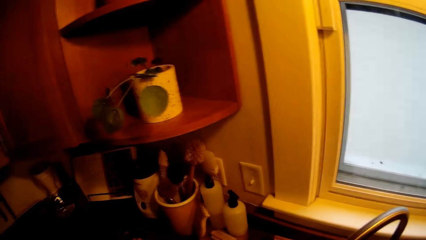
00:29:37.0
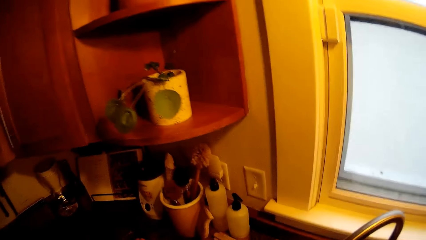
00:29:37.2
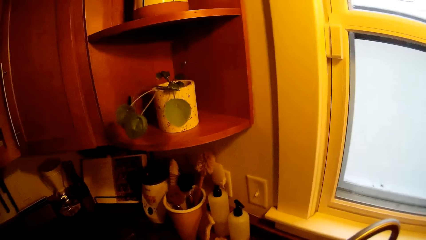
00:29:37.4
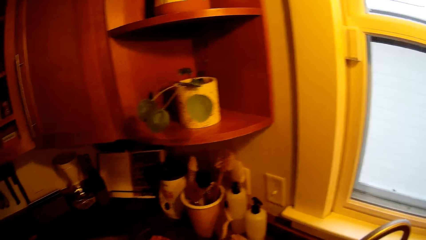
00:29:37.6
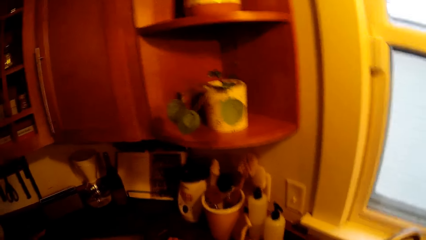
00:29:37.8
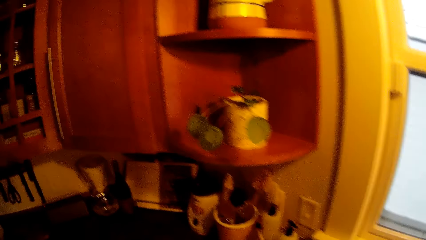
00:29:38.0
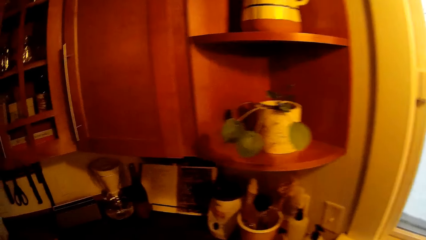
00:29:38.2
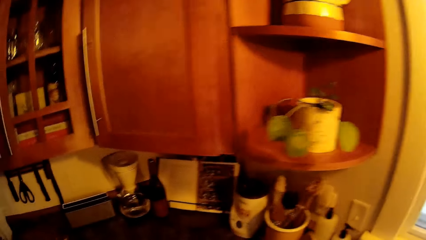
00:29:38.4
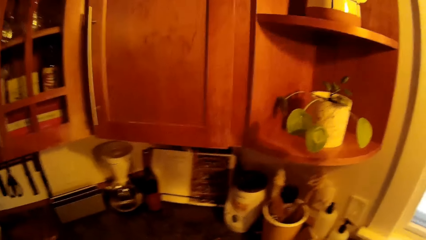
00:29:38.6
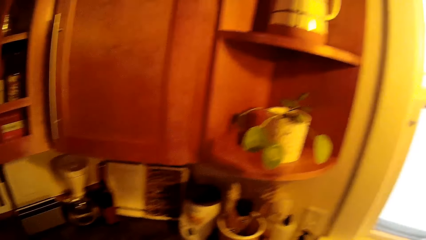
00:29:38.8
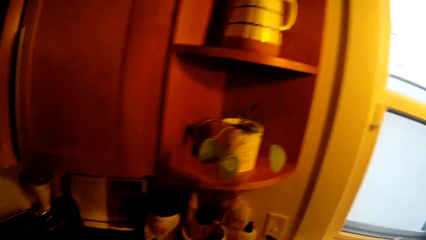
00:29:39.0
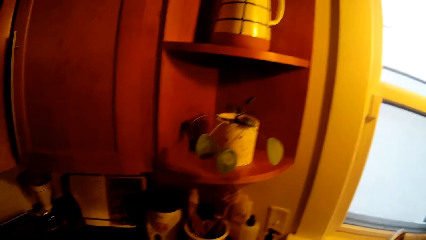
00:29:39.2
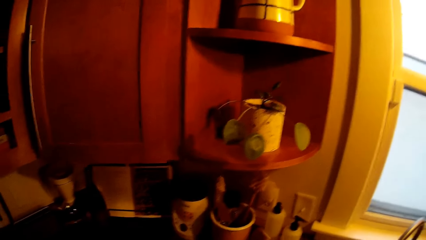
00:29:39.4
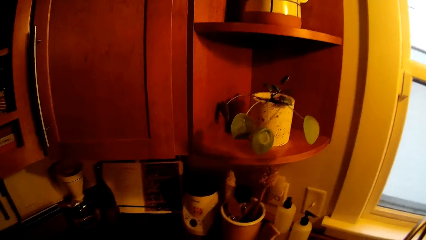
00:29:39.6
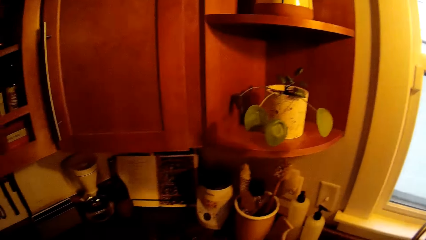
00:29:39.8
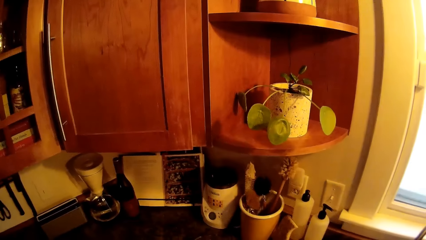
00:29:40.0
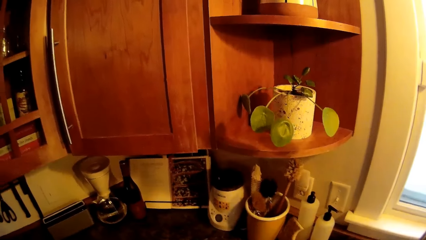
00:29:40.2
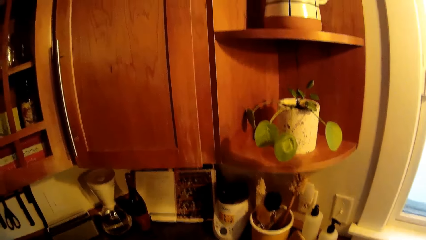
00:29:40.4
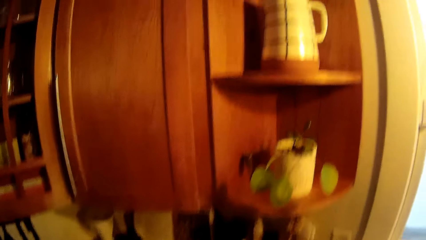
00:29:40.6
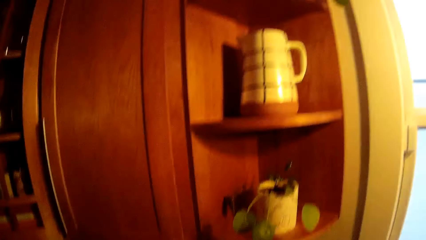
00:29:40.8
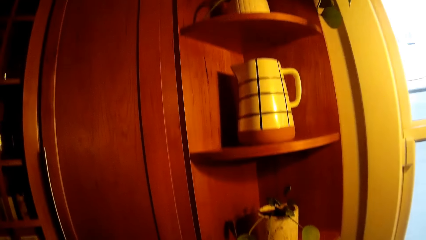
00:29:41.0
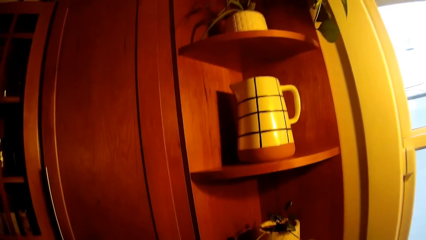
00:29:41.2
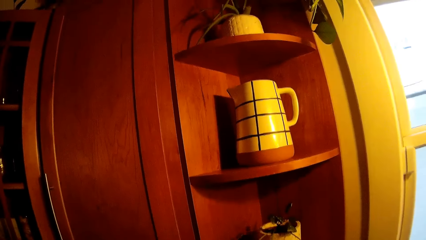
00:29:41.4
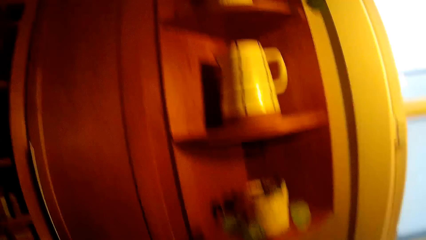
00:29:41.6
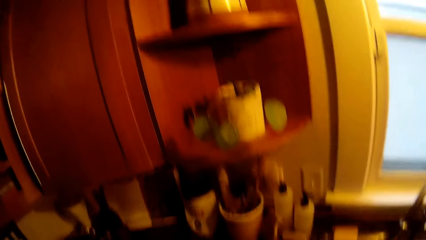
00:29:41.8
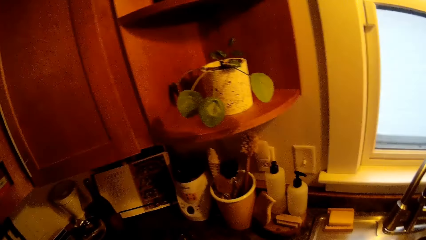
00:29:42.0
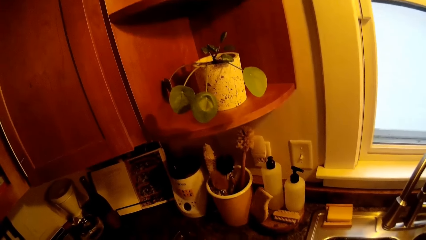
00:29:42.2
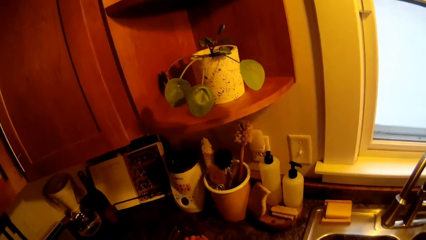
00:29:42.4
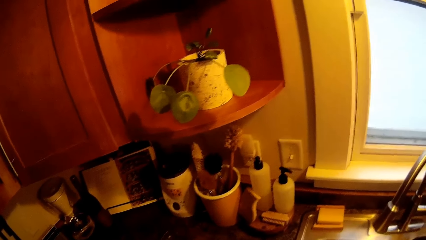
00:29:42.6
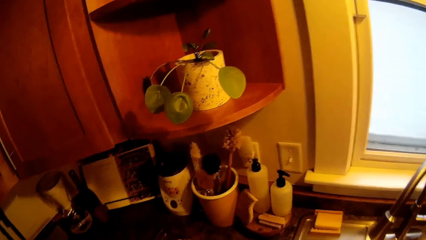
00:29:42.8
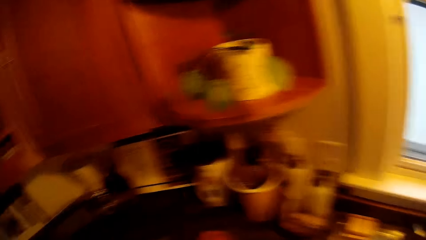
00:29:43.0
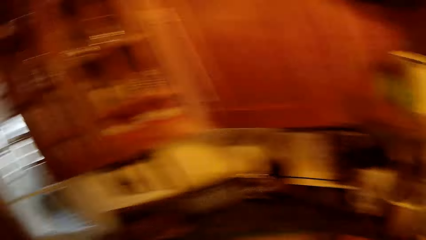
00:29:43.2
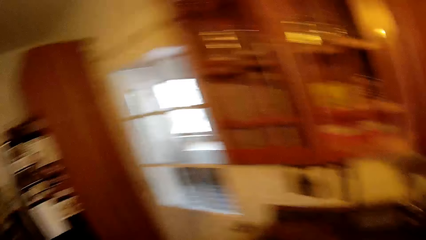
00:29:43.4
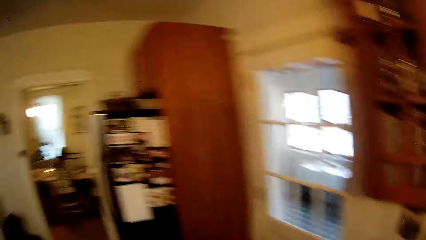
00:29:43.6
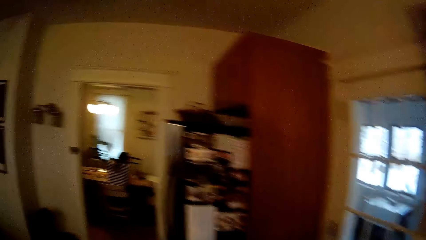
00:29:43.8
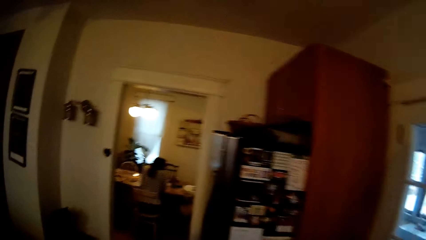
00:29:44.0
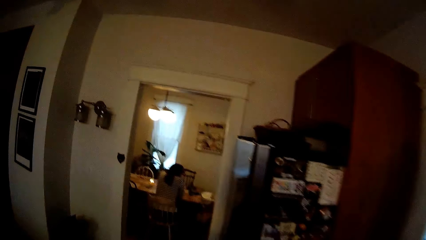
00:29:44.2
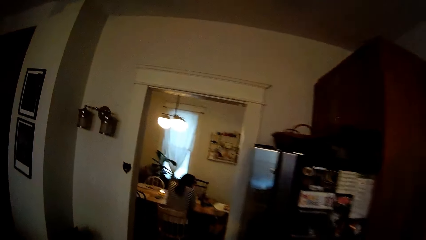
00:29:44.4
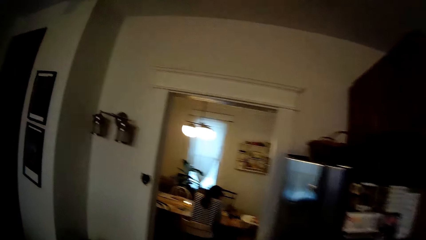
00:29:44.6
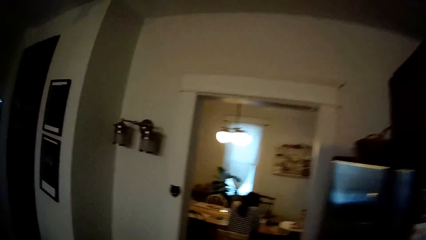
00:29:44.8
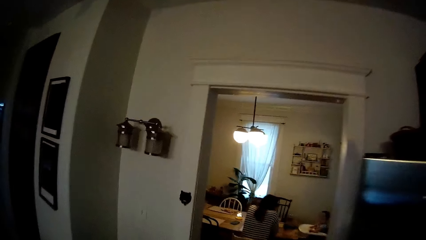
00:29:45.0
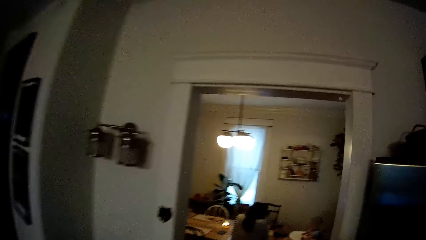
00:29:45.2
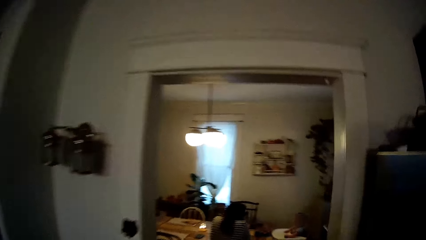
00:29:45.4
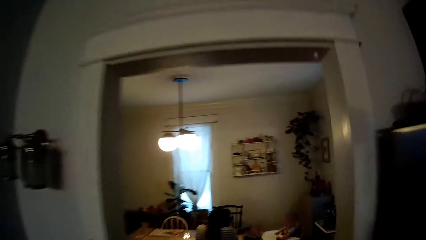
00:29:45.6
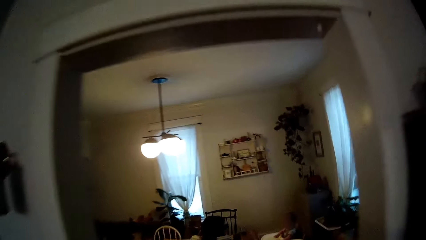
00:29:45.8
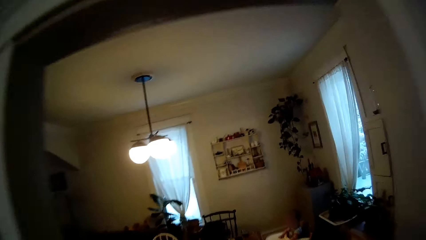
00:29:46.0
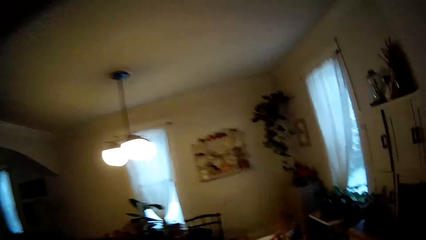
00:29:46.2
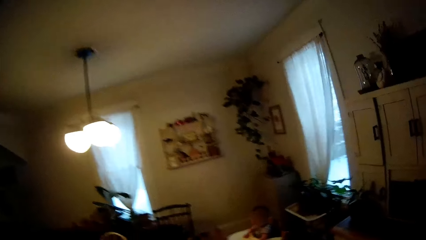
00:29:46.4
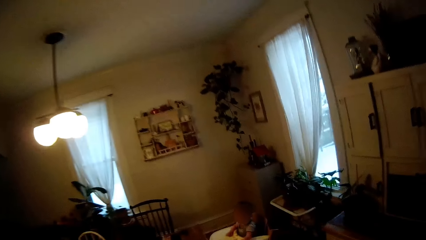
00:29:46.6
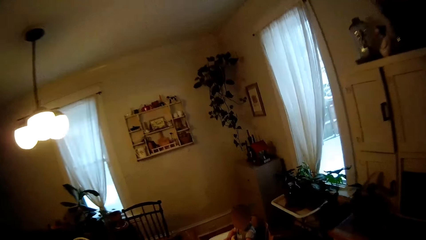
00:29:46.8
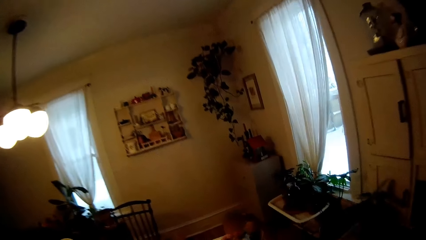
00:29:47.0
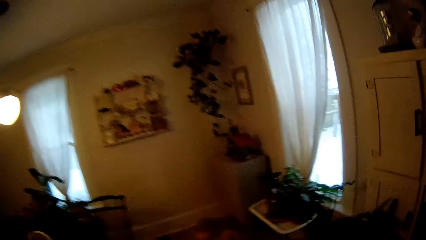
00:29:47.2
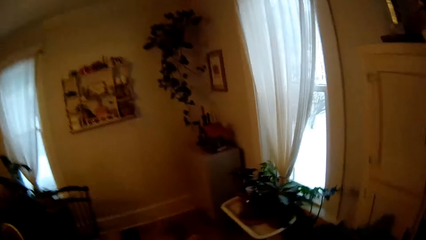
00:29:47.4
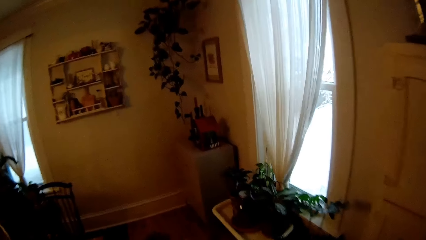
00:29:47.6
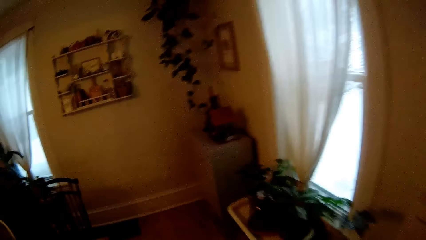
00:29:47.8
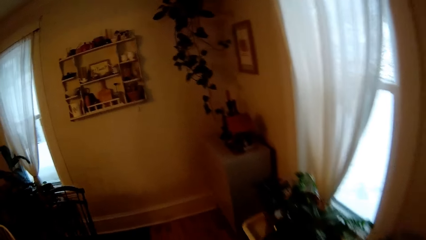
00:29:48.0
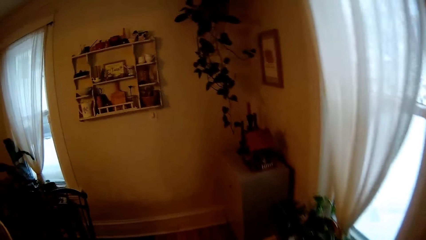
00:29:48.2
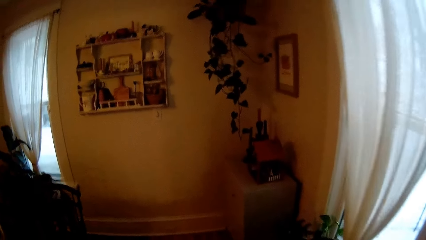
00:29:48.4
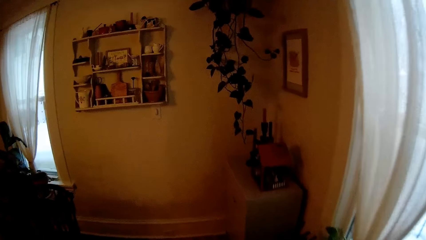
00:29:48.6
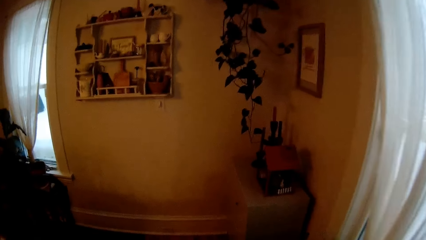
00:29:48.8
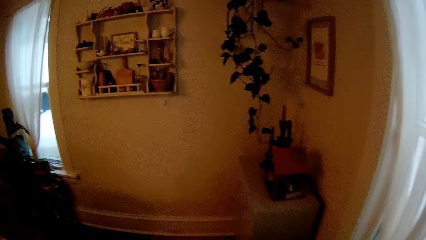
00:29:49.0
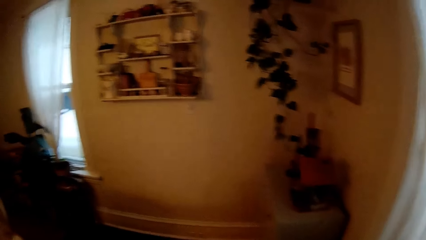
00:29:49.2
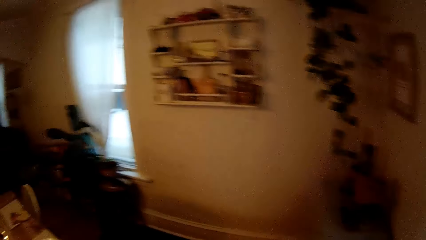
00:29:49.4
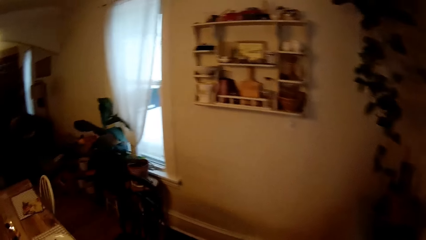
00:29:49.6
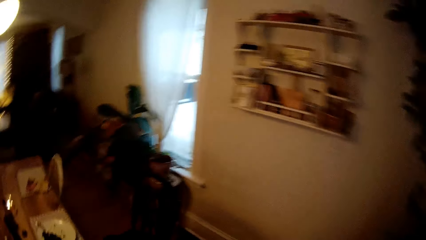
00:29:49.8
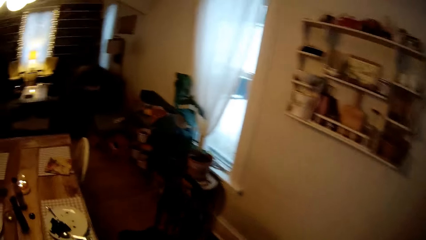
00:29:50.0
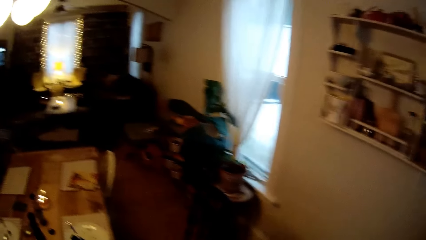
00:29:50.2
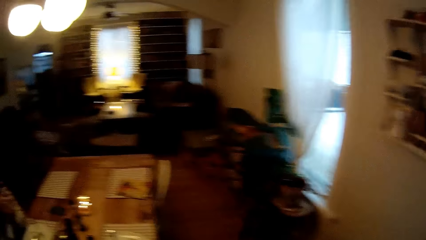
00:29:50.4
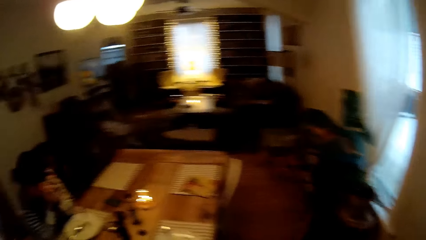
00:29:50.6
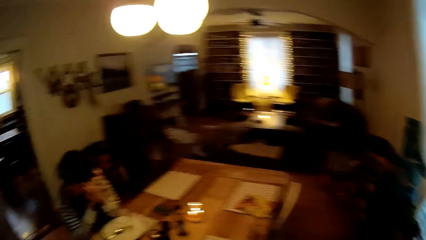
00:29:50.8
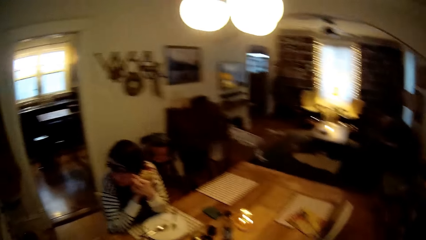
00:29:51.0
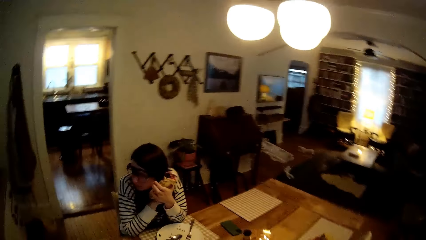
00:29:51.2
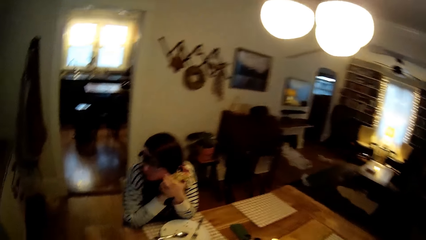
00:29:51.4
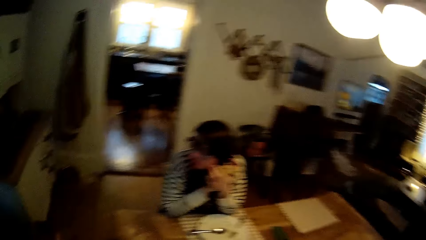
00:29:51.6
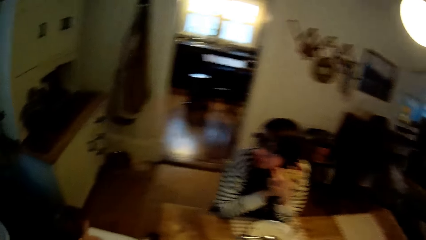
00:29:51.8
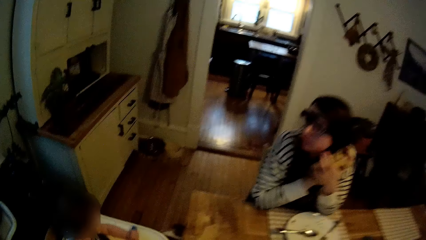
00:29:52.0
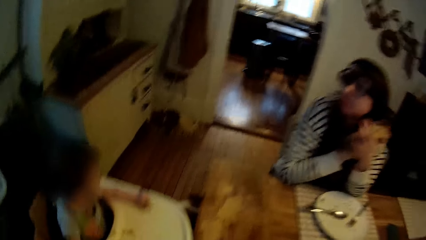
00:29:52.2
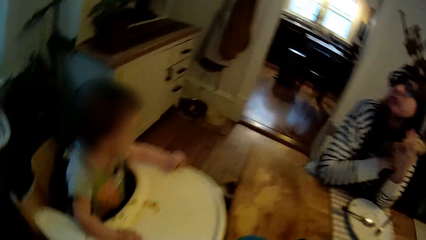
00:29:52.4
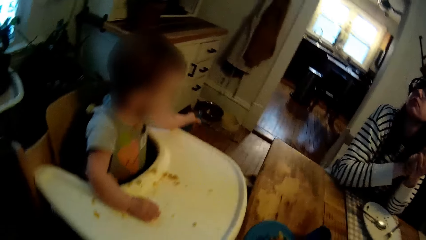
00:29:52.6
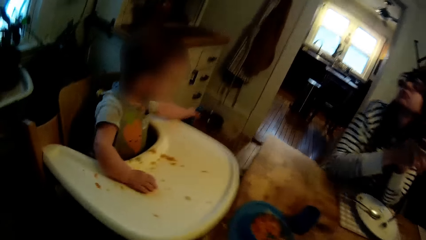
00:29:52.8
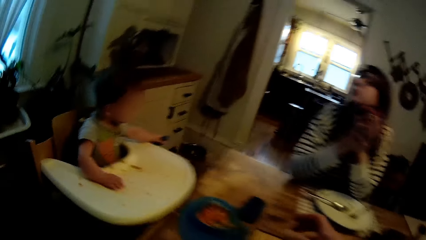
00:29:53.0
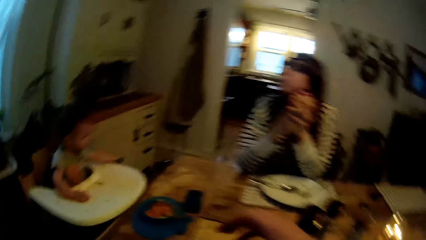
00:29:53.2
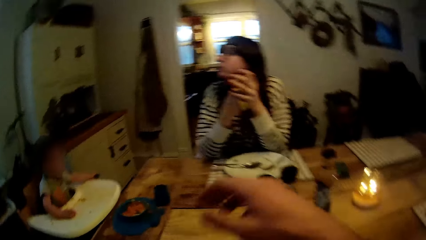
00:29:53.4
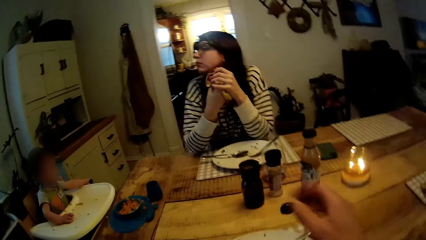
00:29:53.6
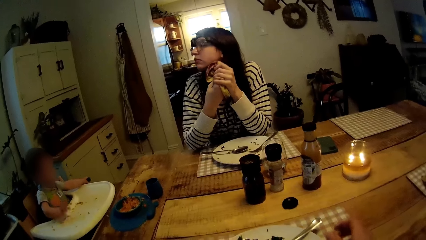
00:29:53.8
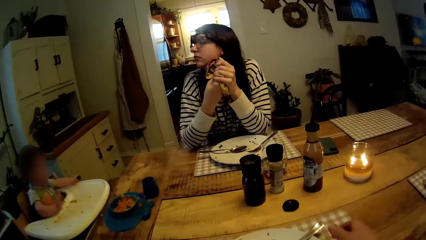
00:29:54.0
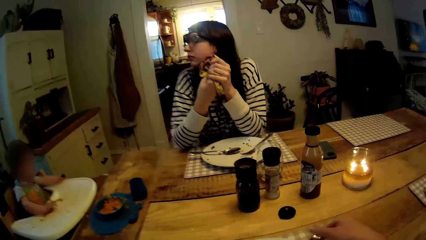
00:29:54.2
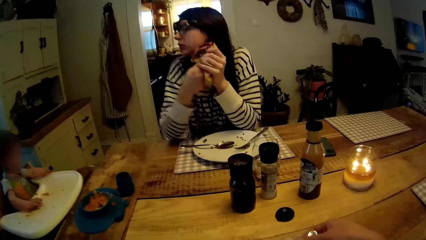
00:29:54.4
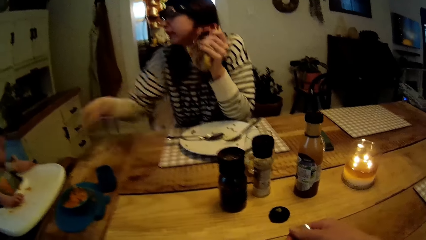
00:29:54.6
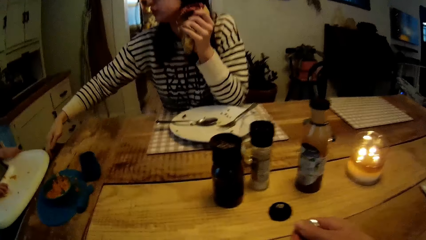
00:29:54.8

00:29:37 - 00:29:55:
The camera wearer interacts with the woman and looks around. He walks towards the dining table. The woman wipes both hands with the napkin. The camera wearer sits at the dining table. He picks up the fork in his plate with his right hand.
